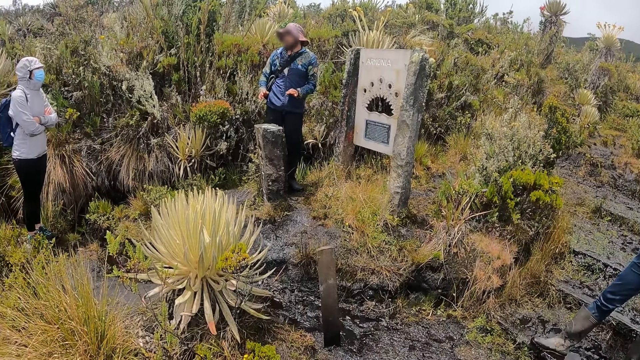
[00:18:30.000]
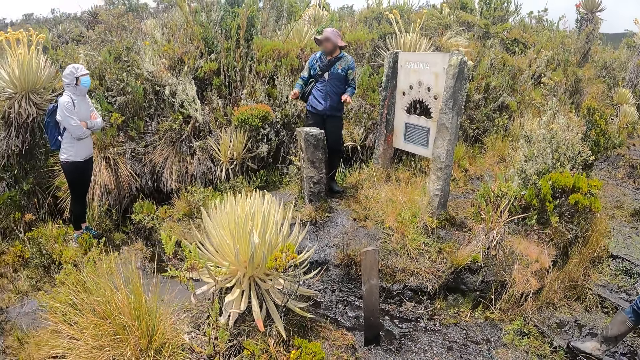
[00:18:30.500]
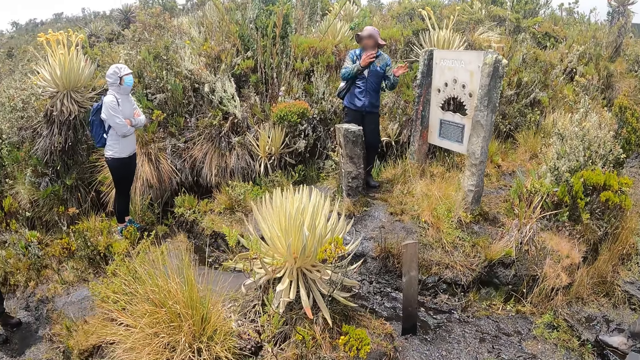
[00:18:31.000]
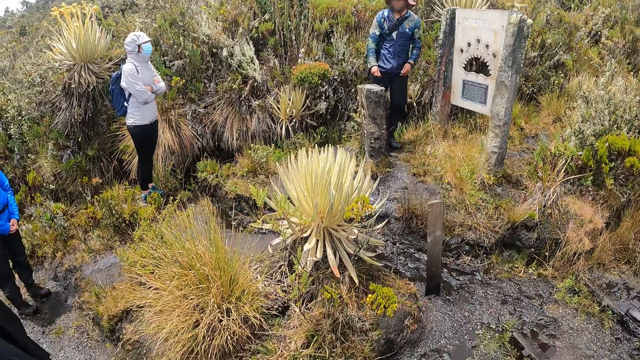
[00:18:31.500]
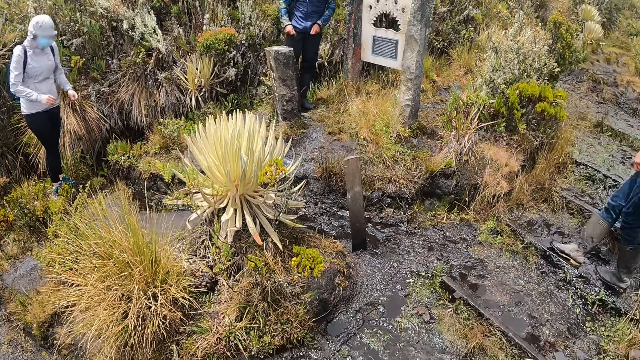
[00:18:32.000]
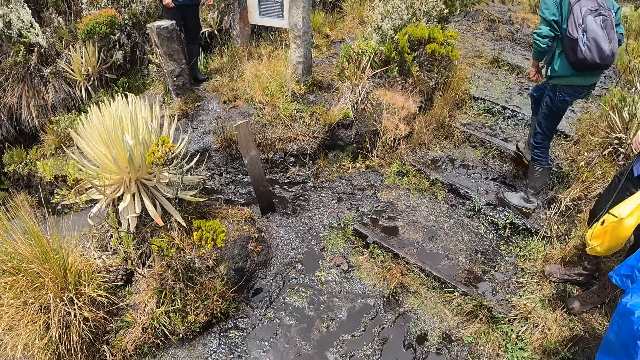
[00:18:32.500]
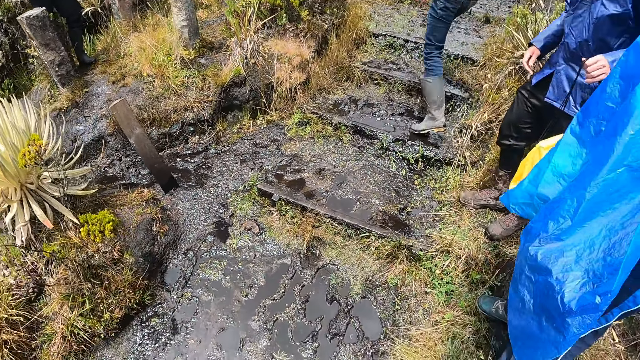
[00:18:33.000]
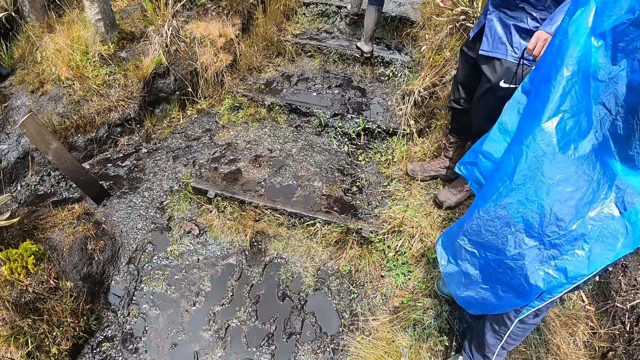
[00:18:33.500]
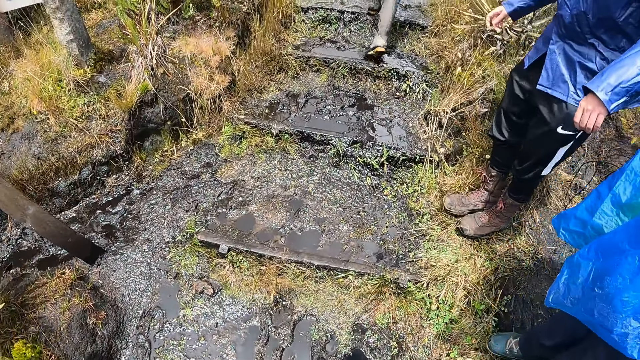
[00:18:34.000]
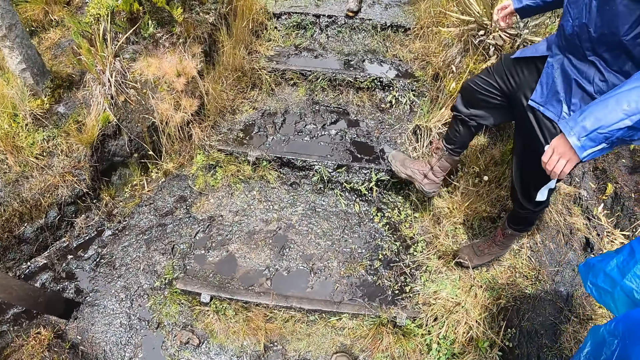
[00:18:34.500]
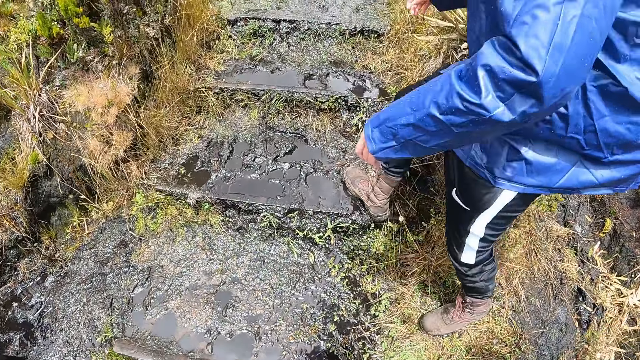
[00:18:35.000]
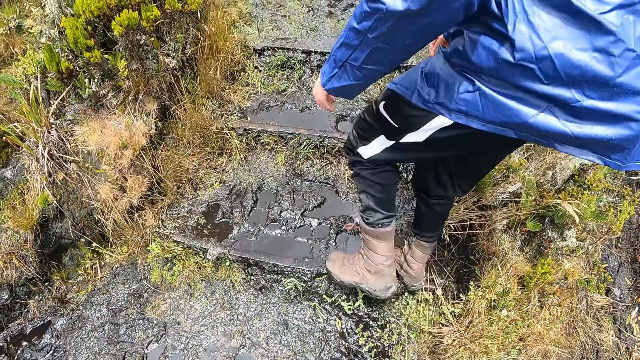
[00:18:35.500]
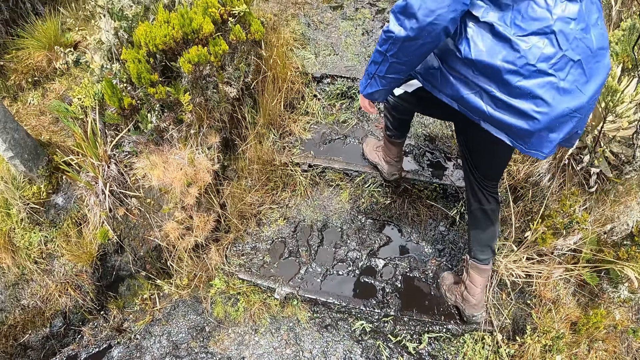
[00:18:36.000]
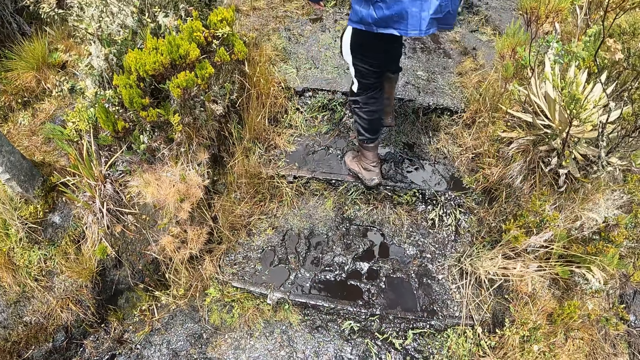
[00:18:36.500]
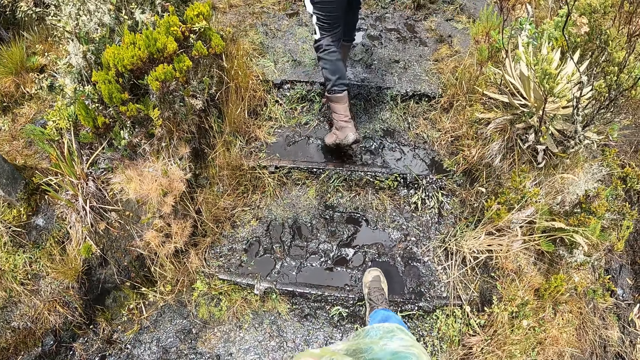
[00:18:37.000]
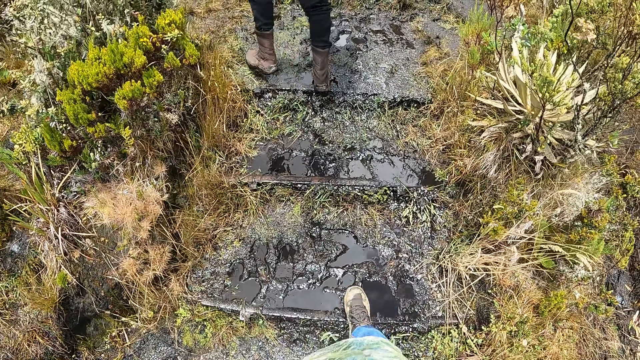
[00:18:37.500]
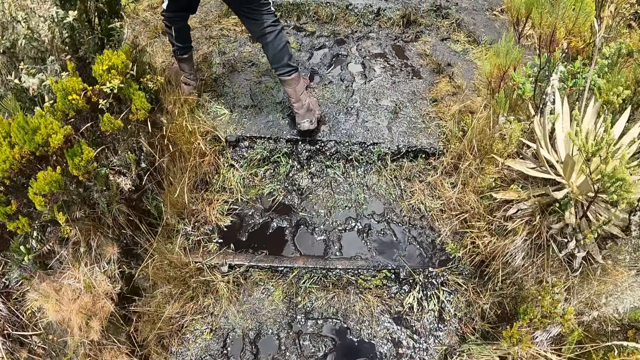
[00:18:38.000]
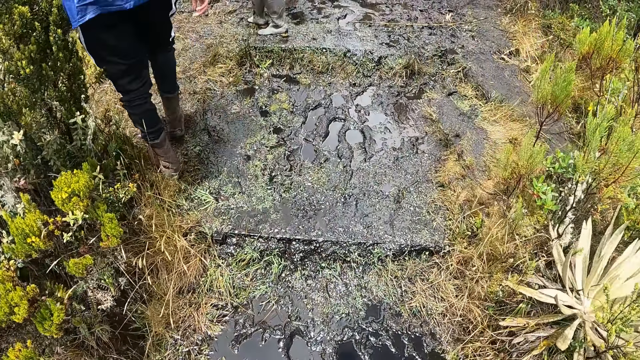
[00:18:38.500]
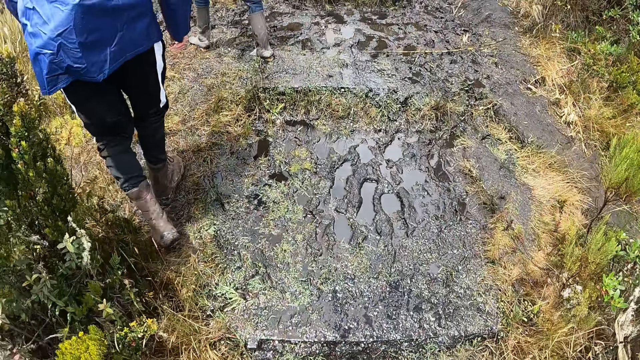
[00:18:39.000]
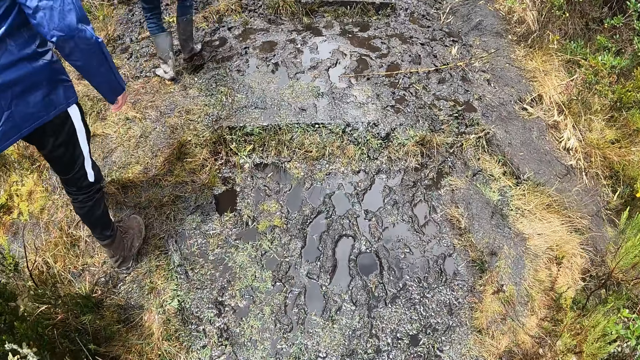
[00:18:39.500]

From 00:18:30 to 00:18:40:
The camera wearer walks on a walkway with a group of people, up the stair walk.

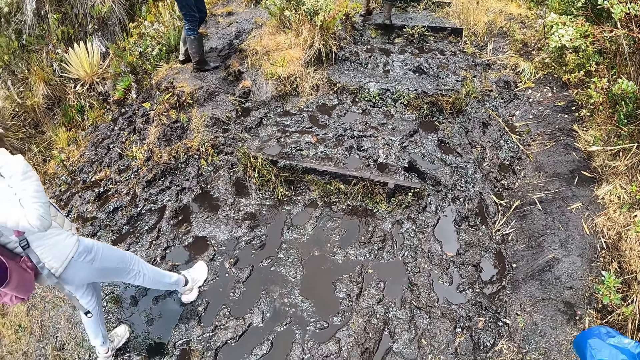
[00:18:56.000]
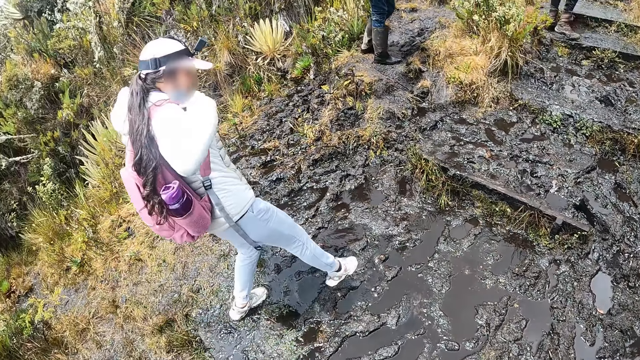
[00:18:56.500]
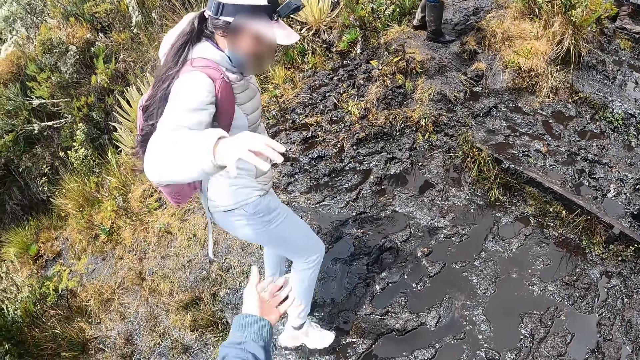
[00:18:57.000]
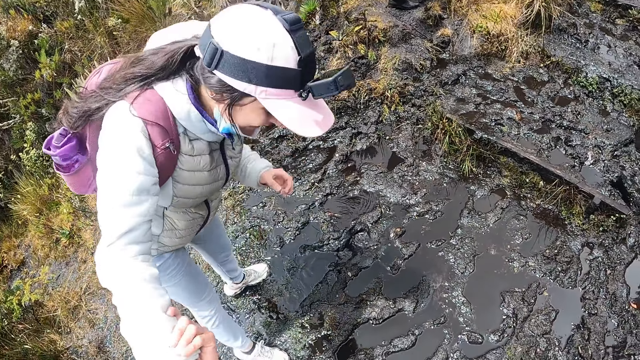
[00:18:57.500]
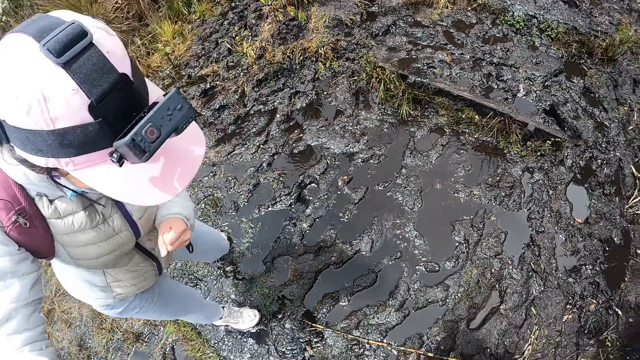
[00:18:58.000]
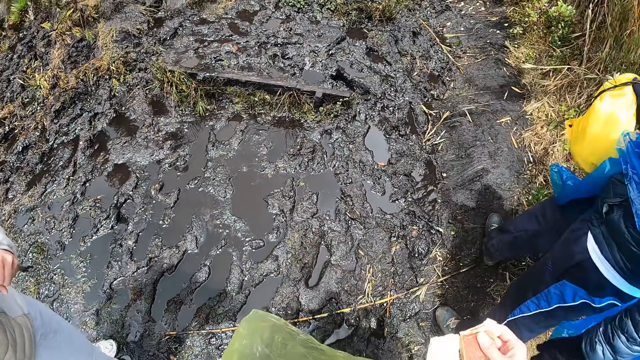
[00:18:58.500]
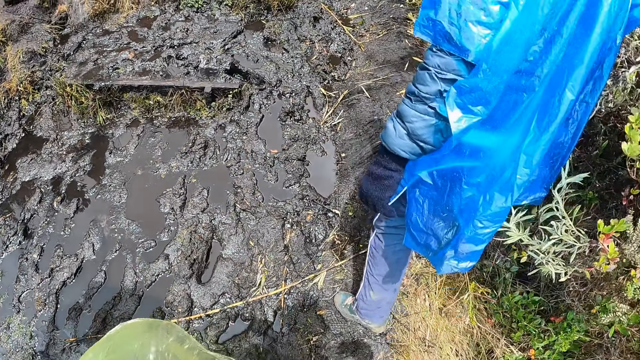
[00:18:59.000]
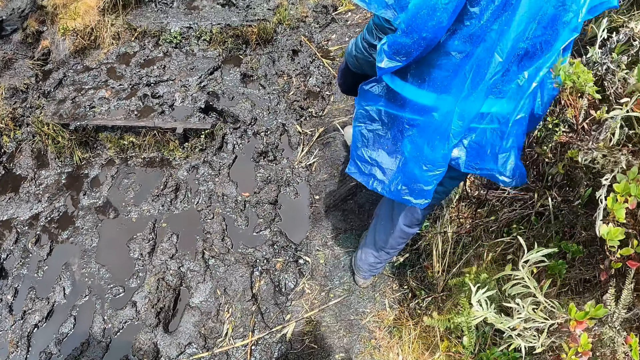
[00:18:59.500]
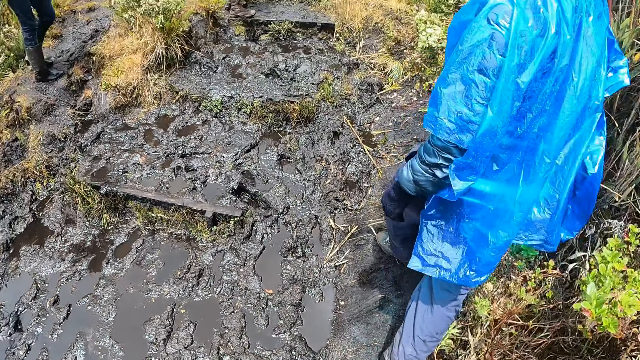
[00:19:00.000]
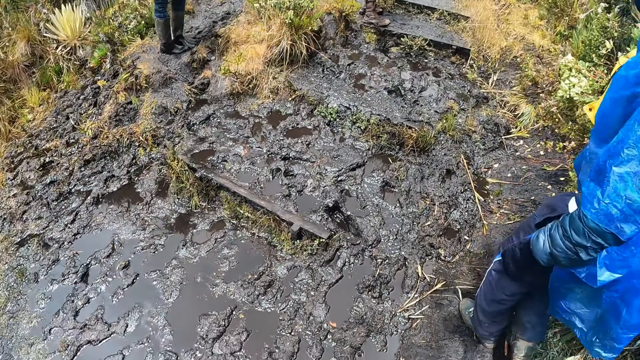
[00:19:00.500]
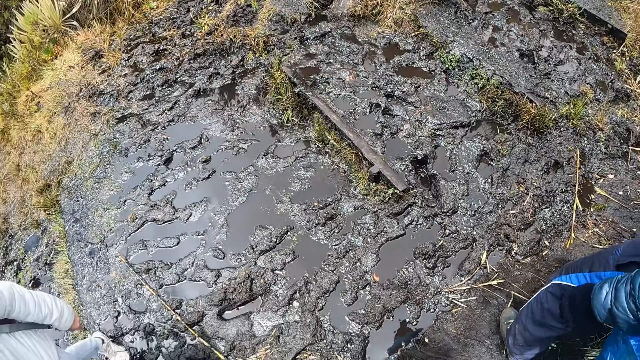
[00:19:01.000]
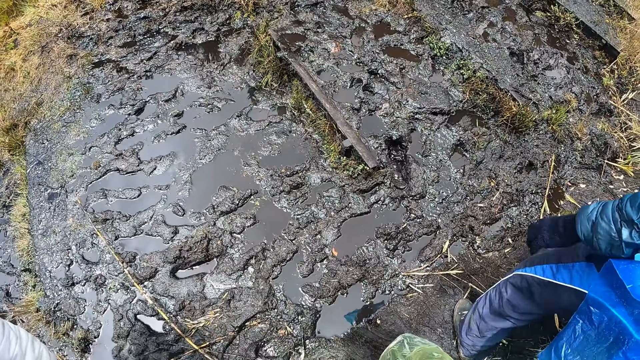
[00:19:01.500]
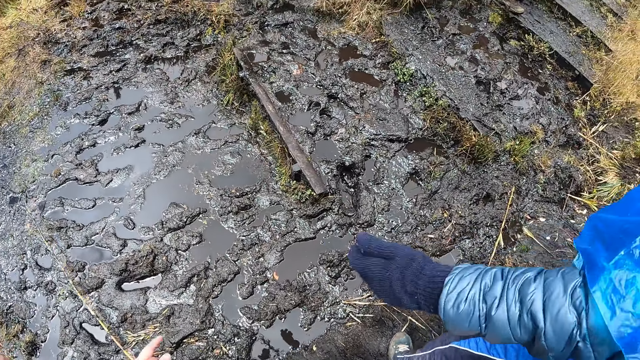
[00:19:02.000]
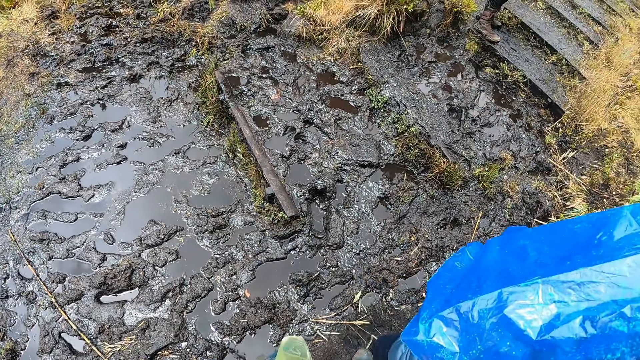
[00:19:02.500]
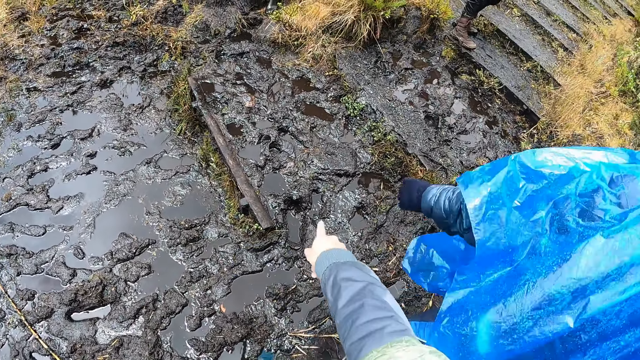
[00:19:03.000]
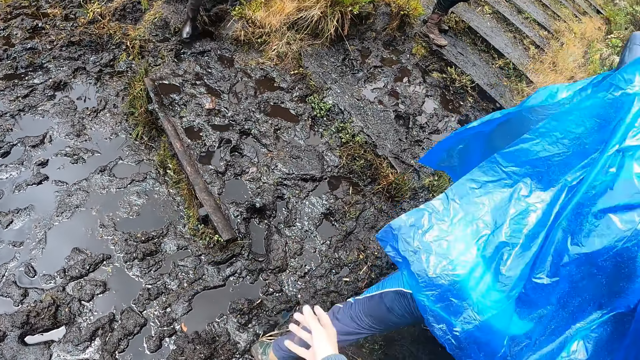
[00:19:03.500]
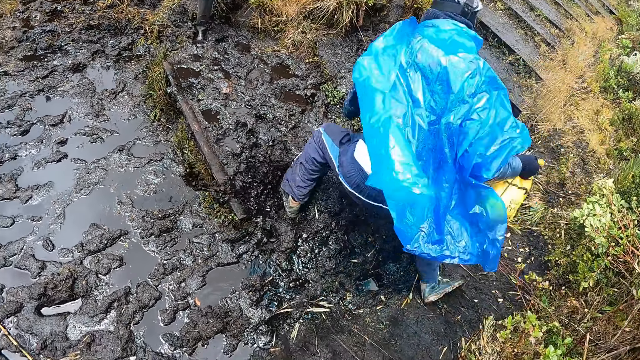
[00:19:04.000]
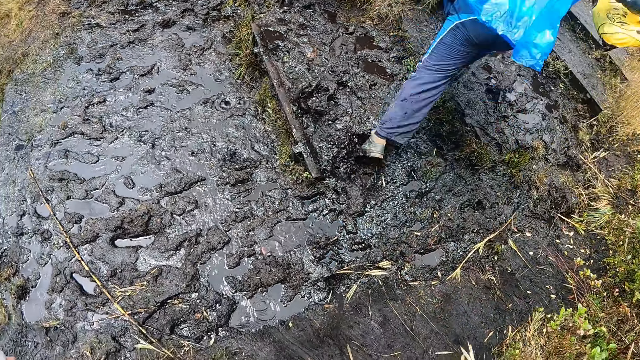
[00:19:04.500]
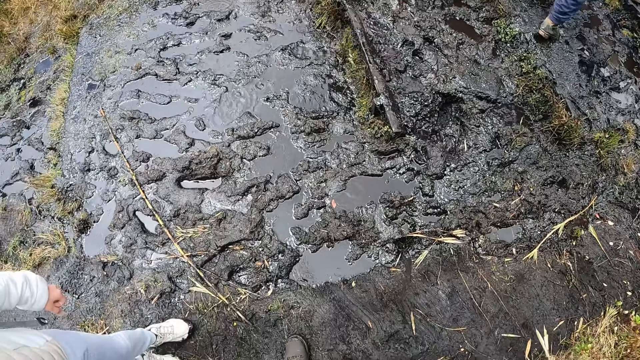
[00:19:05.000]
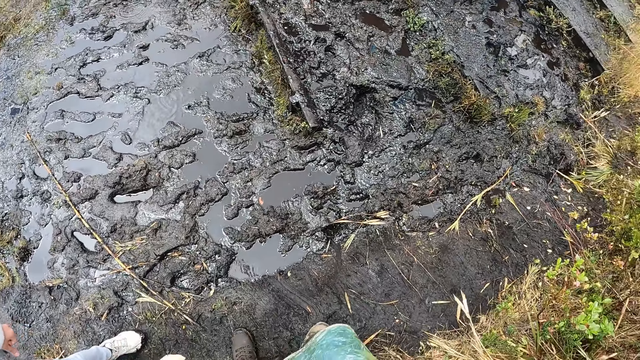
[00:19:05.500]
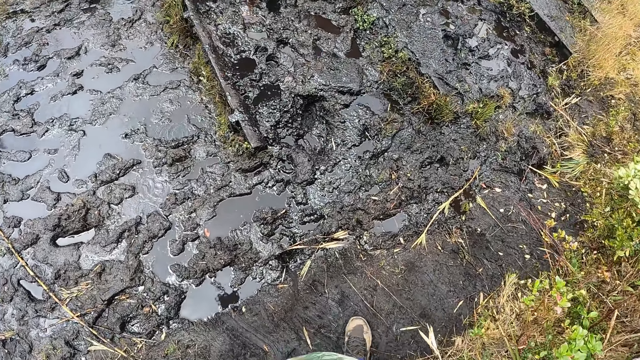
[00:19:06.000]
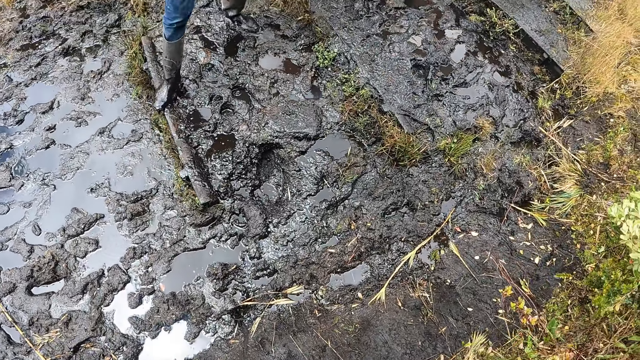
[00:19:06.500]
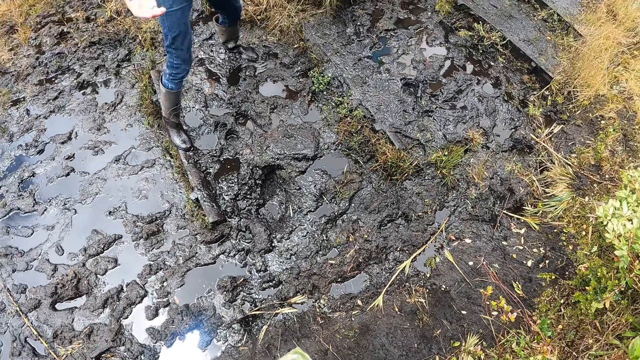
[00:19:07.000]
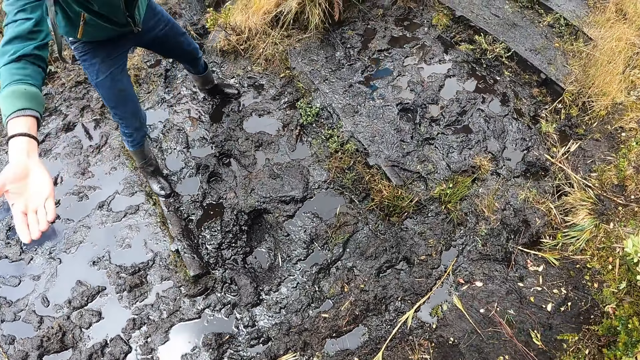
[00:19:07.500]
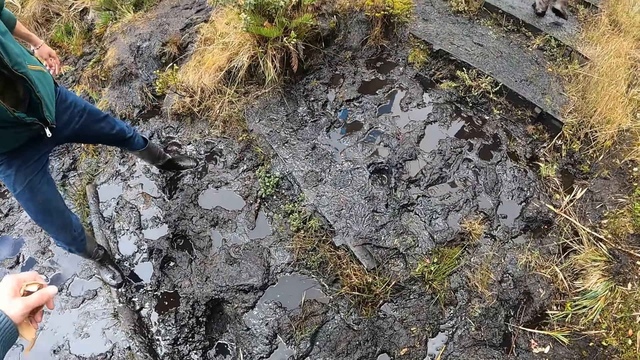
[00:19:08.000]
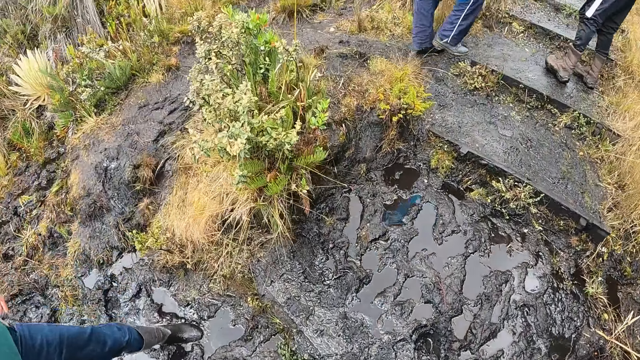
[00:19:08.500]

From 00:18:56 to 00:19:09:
The camera wearer holds a woman's right hand with her left hand.
